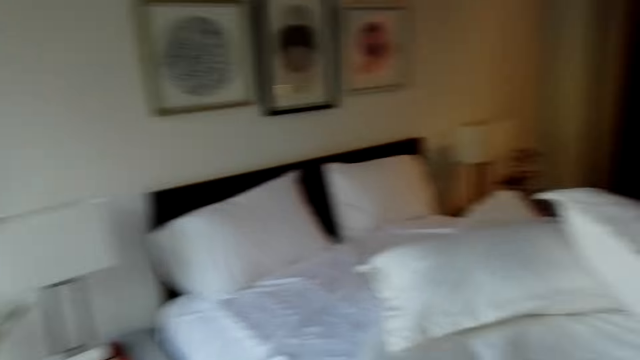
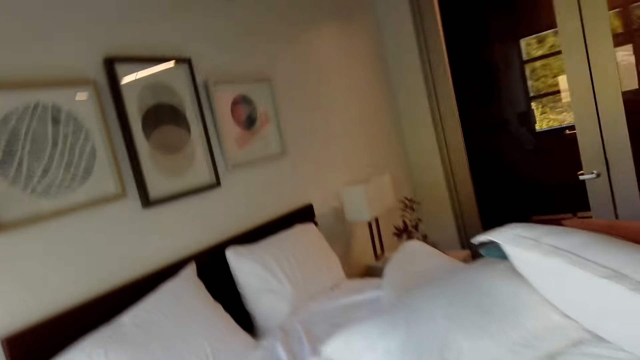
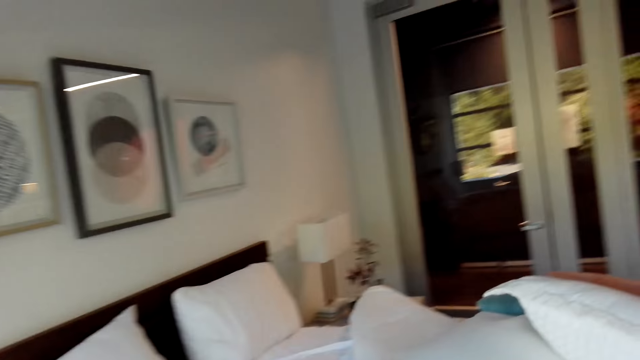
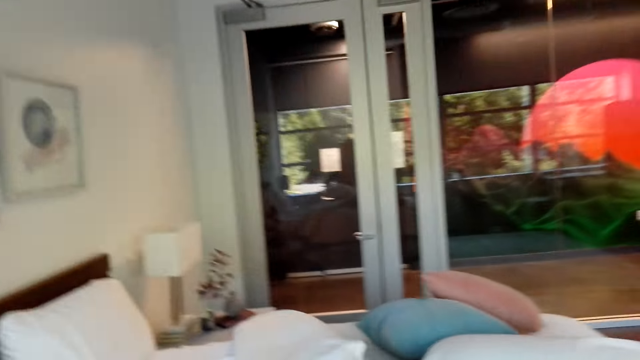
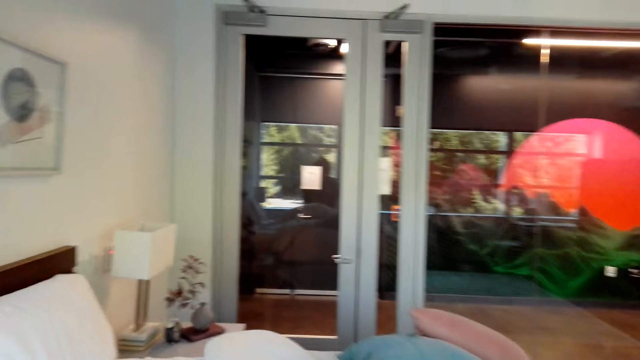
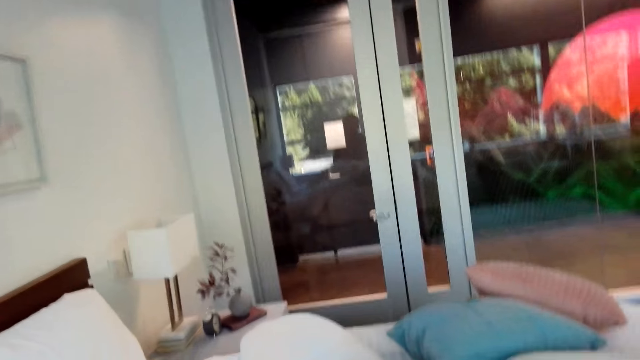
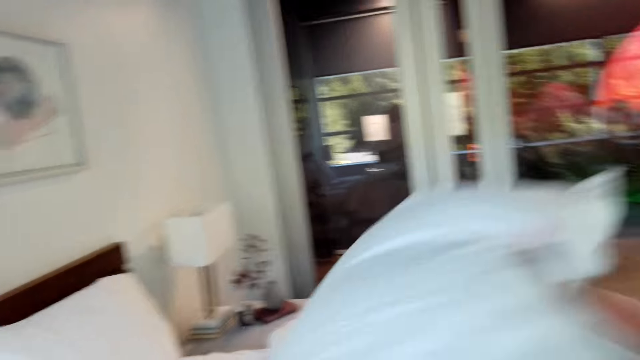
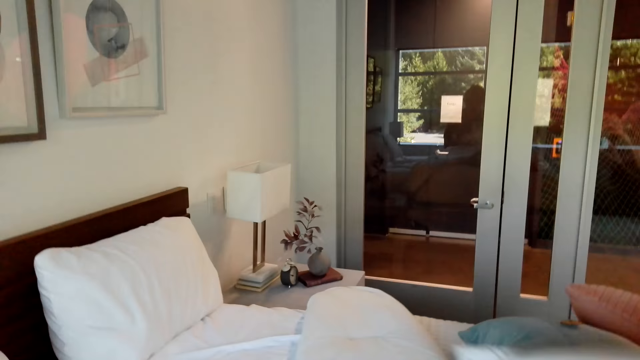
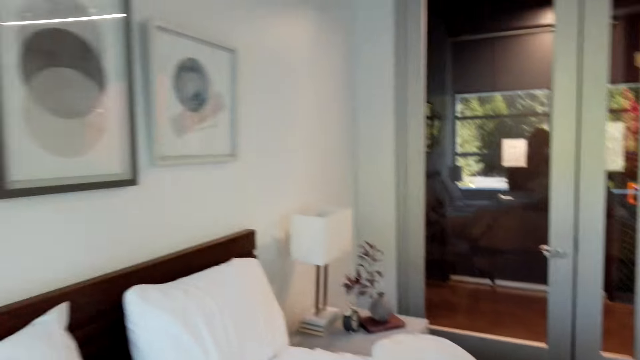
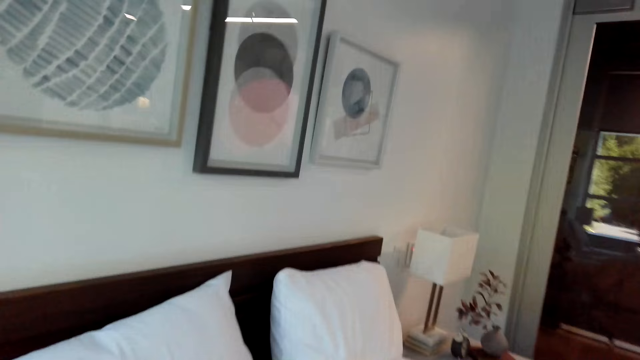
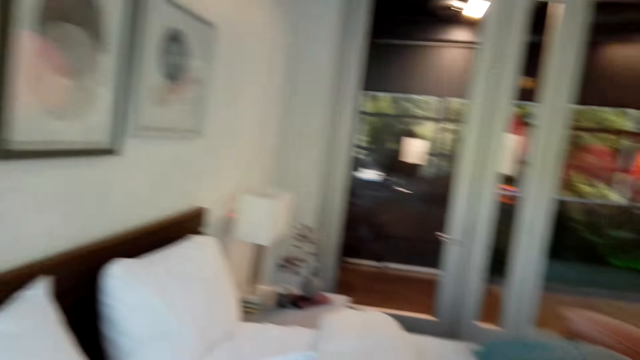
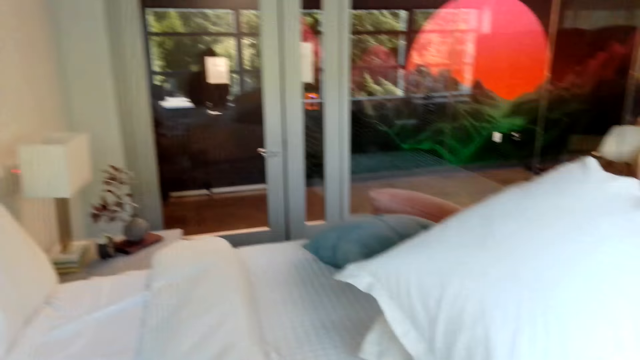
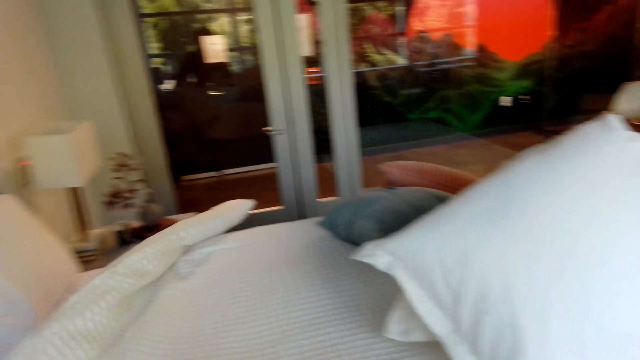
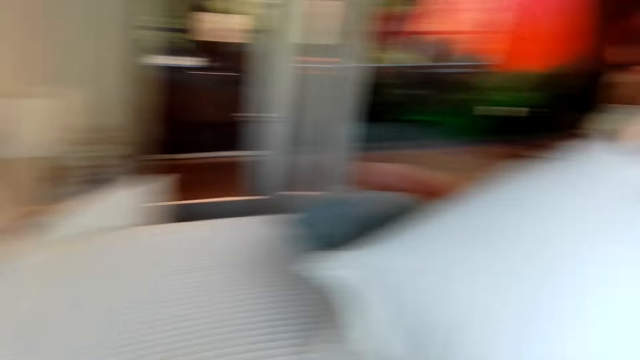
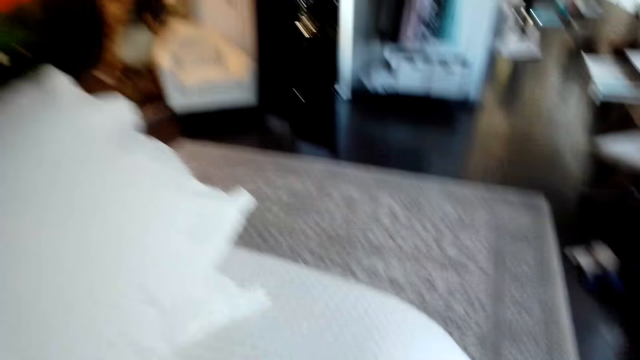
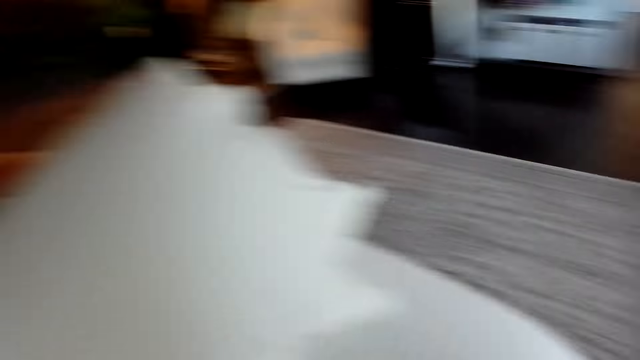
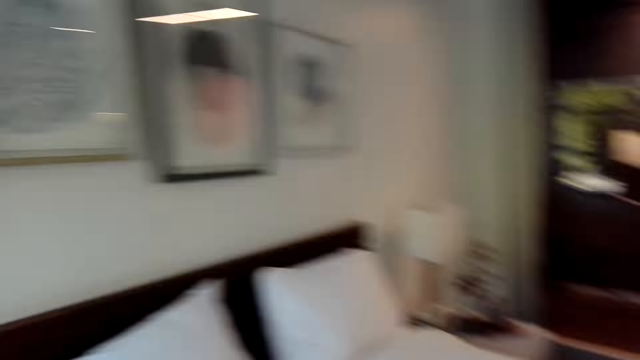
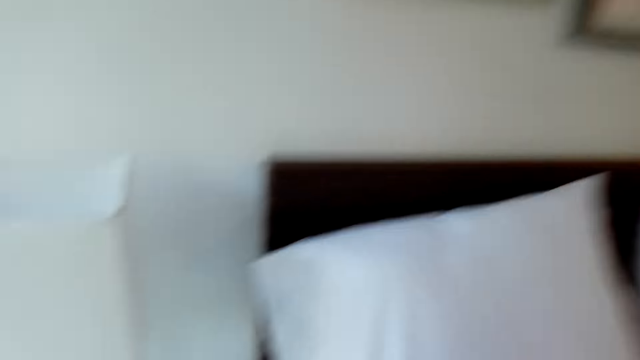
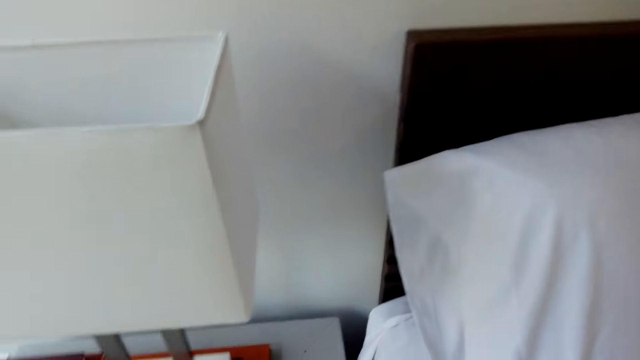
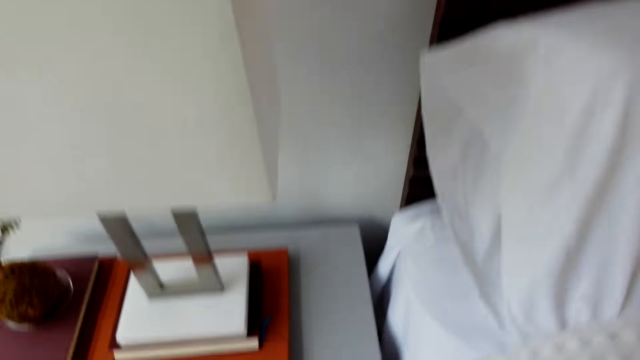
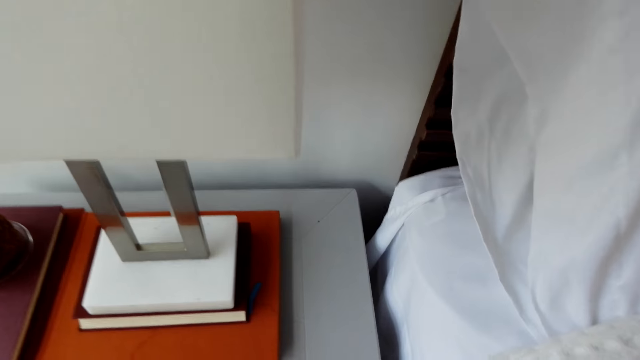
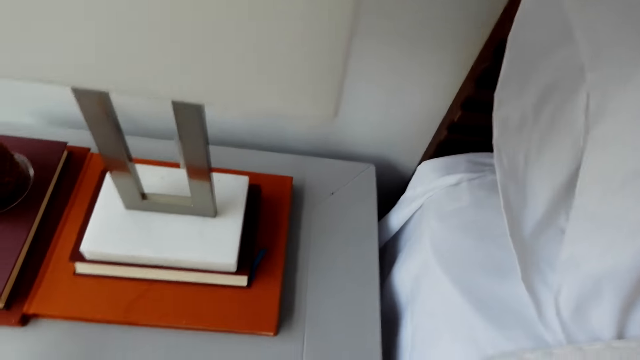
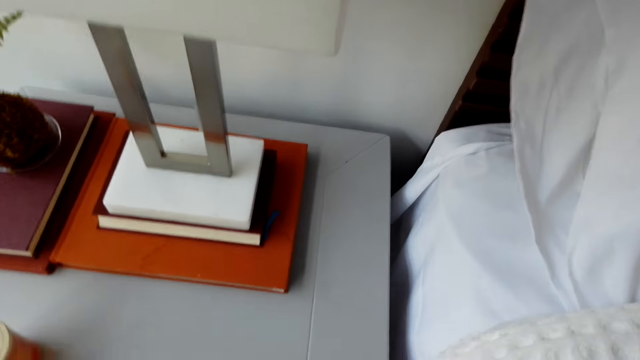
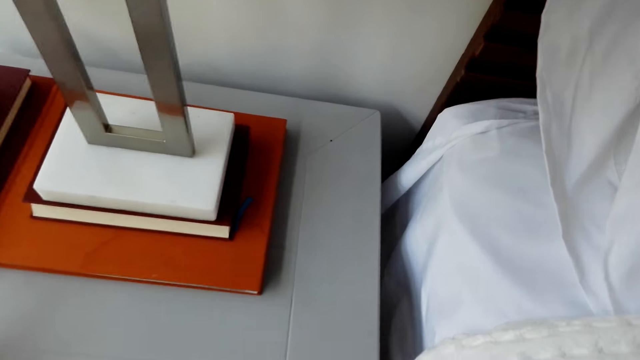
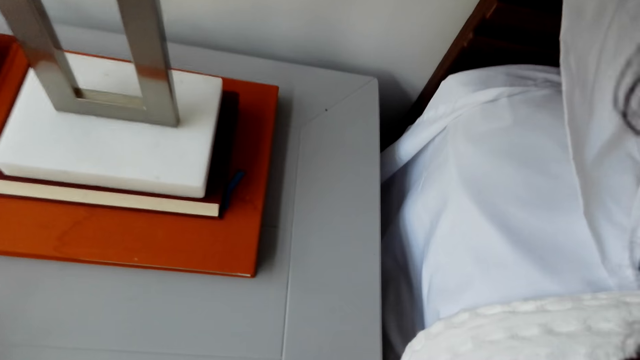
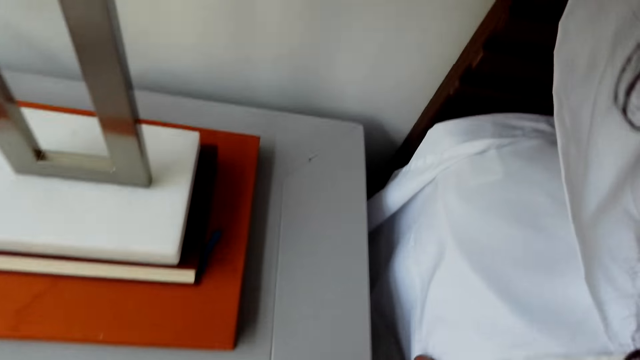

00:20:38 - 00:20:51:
The camera wearer picks a pillow. They pull the pillow on the bed. They look around.

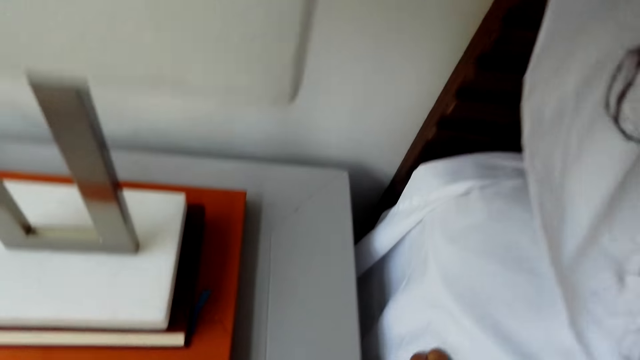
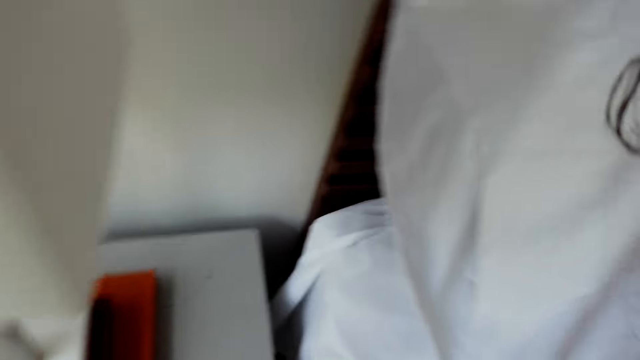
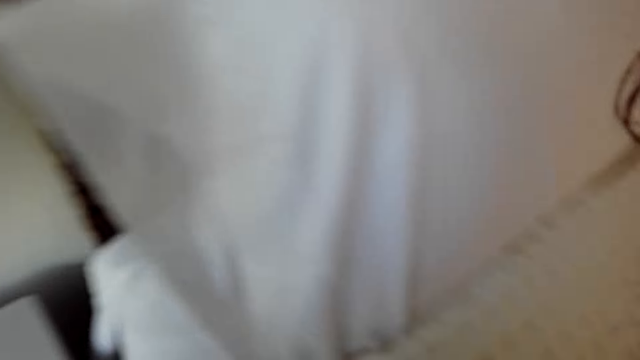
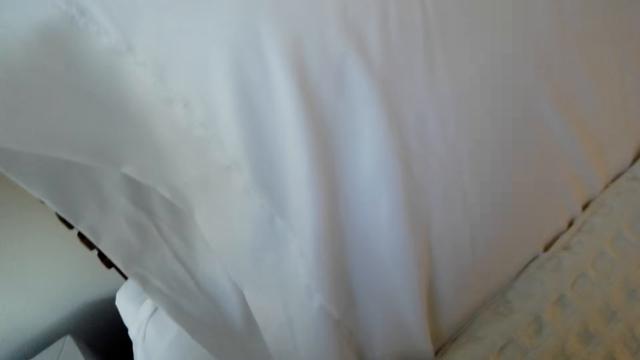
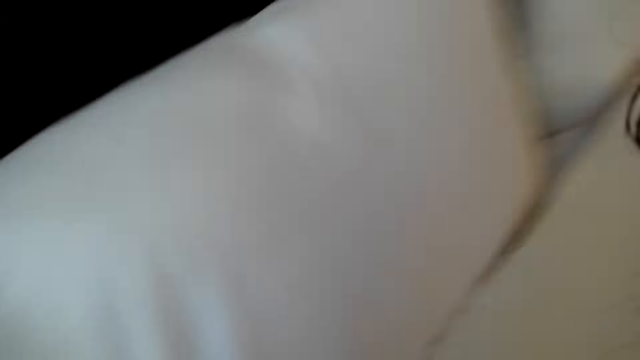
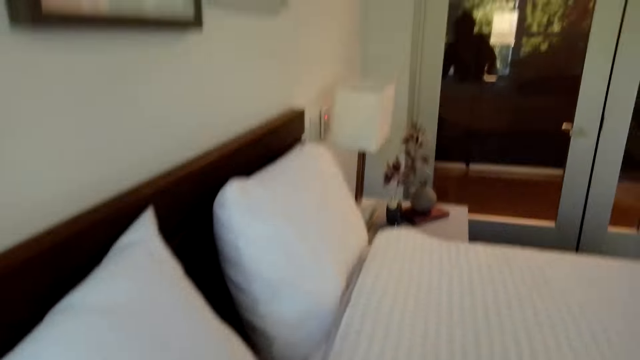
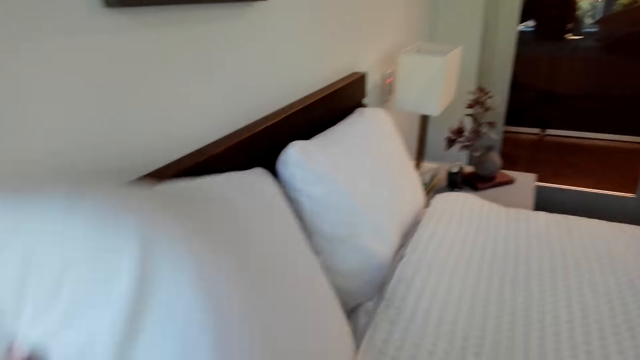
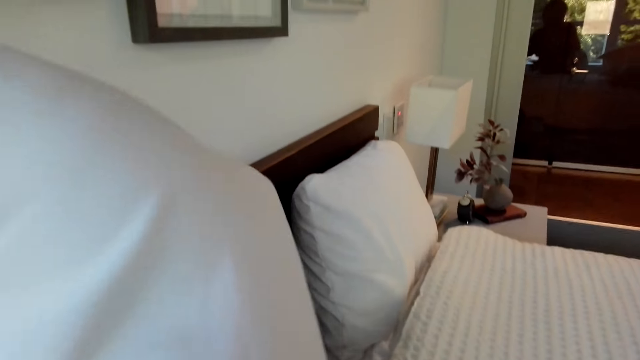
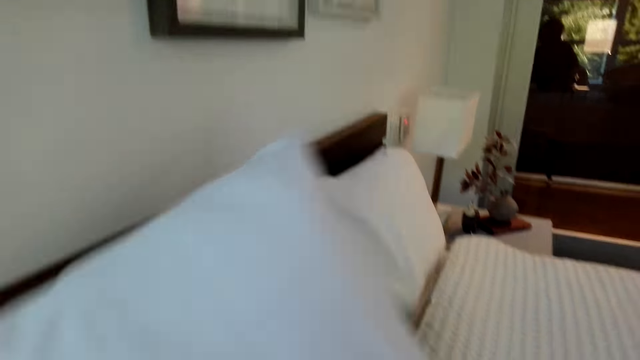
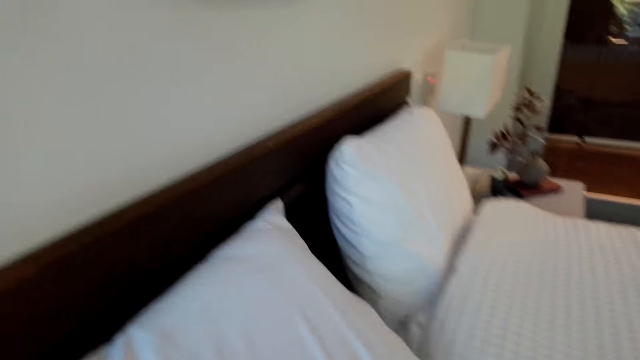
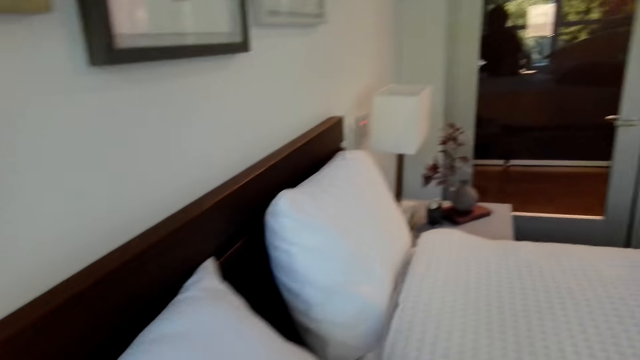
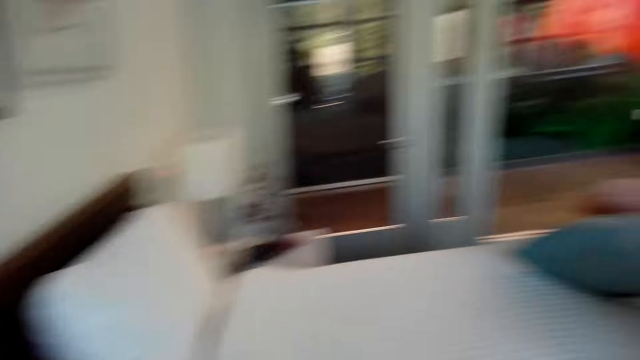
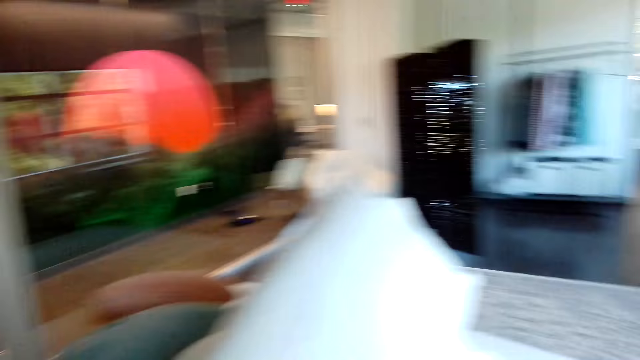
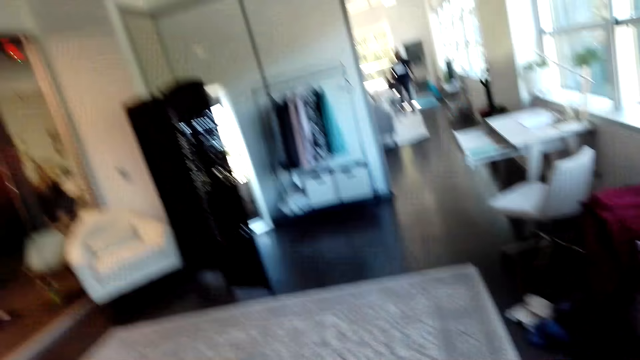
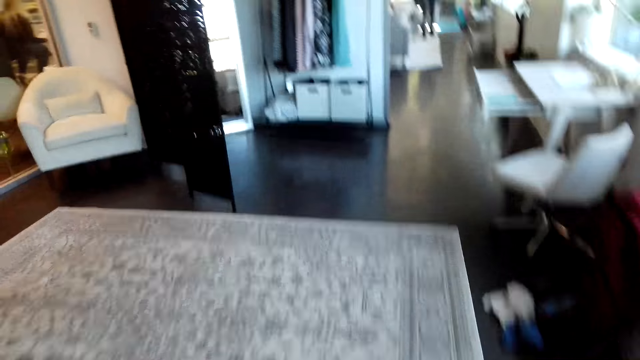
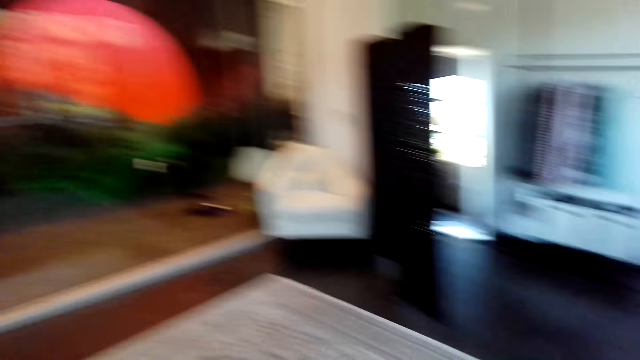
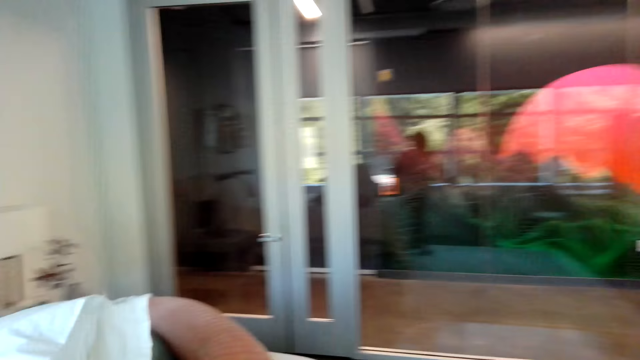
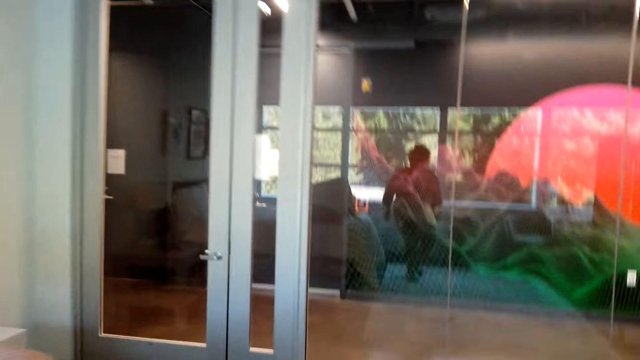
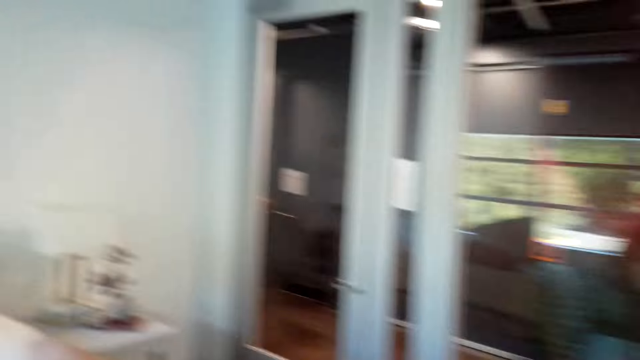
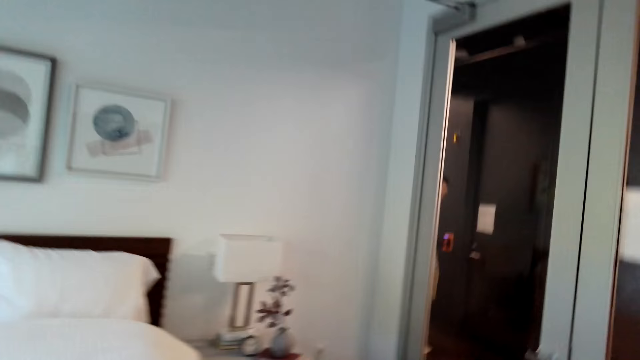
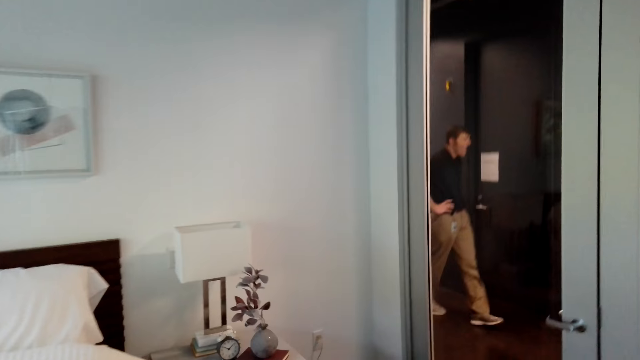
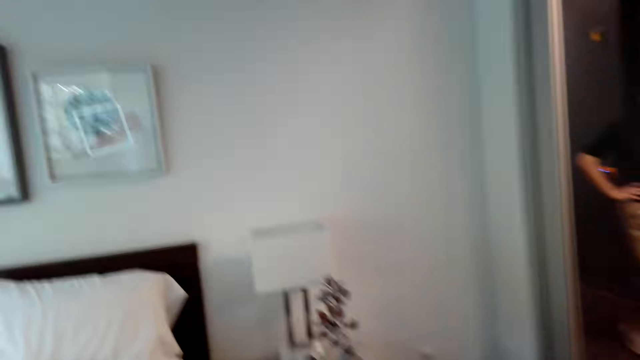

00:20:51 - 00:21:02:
The camera wearer looks around. They pick a pillow. They align the pillows on the bed. They walk around the room.
